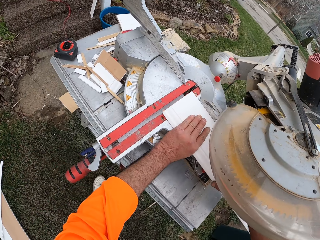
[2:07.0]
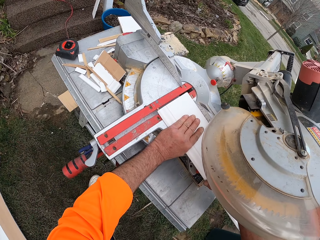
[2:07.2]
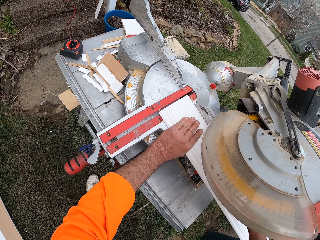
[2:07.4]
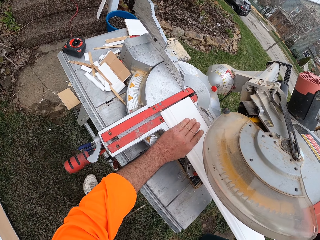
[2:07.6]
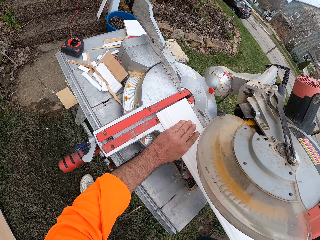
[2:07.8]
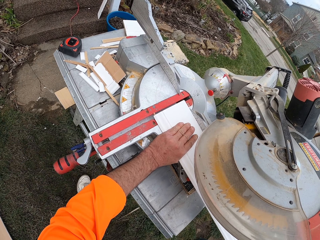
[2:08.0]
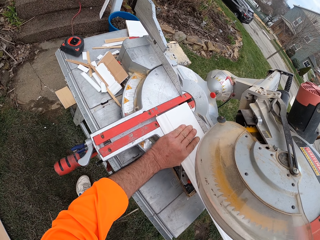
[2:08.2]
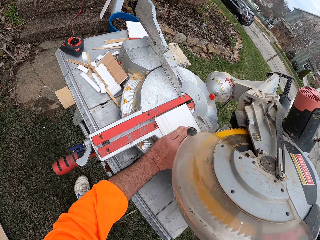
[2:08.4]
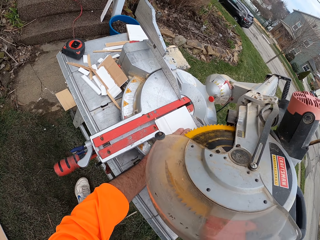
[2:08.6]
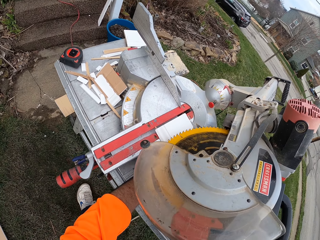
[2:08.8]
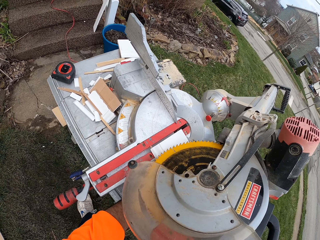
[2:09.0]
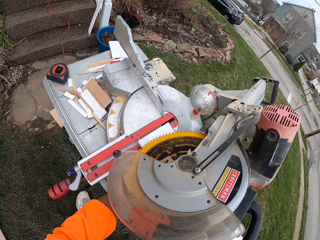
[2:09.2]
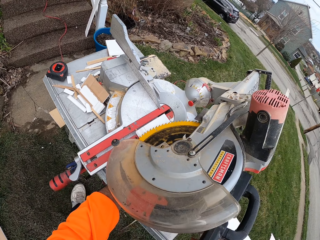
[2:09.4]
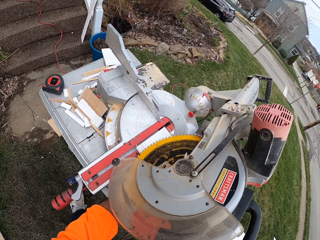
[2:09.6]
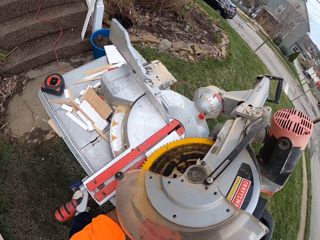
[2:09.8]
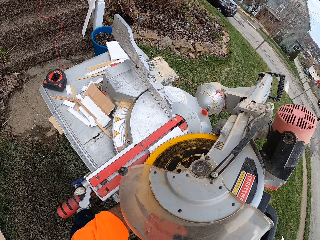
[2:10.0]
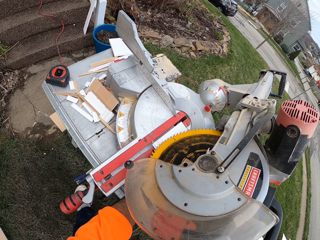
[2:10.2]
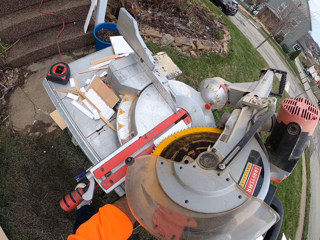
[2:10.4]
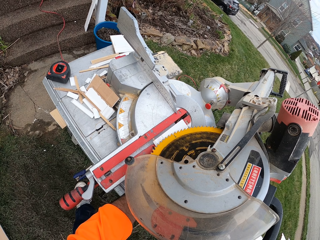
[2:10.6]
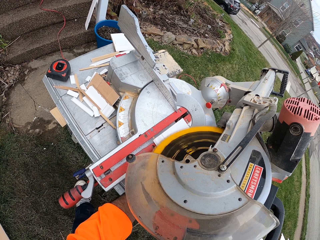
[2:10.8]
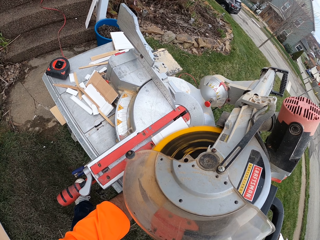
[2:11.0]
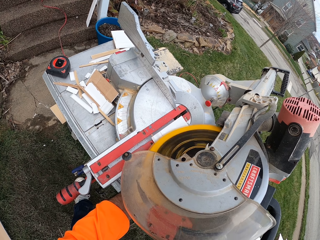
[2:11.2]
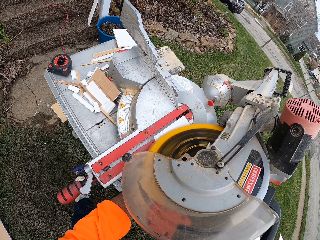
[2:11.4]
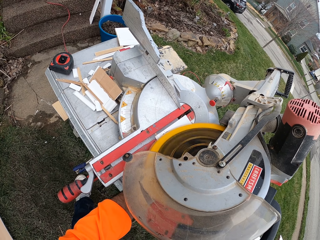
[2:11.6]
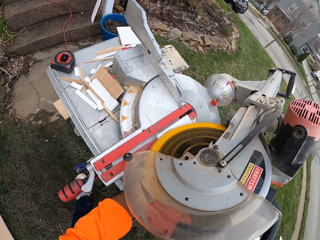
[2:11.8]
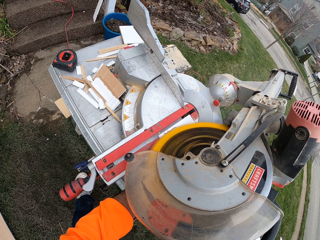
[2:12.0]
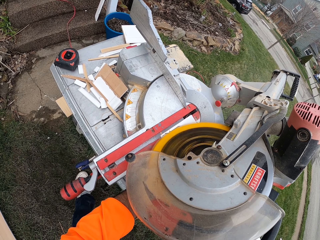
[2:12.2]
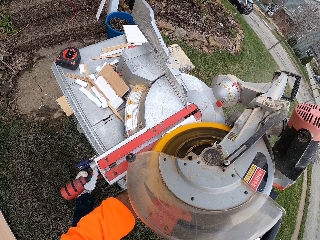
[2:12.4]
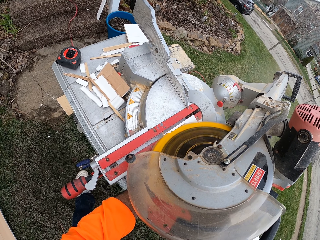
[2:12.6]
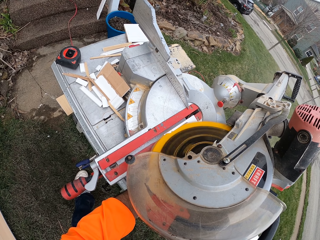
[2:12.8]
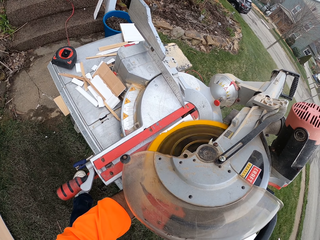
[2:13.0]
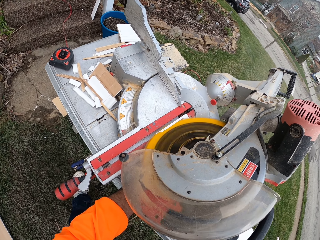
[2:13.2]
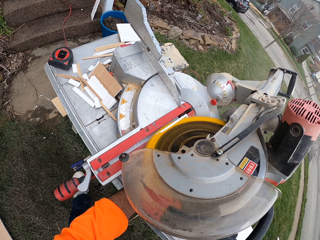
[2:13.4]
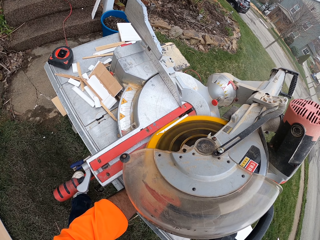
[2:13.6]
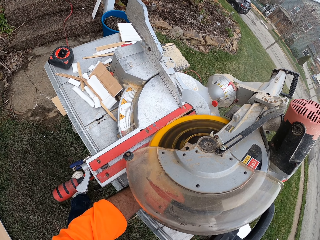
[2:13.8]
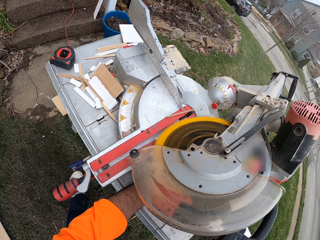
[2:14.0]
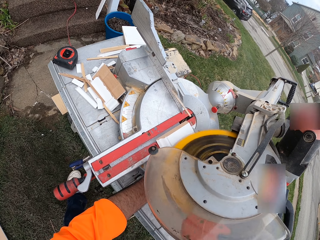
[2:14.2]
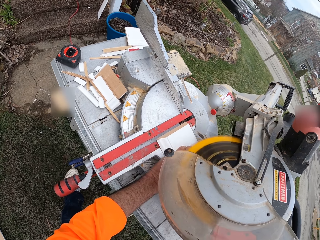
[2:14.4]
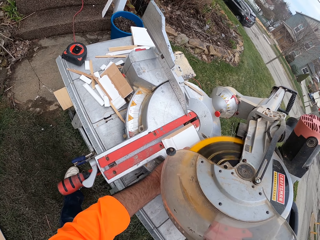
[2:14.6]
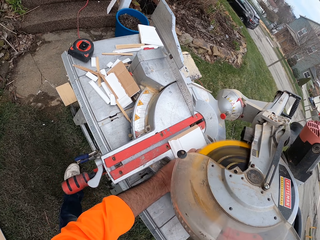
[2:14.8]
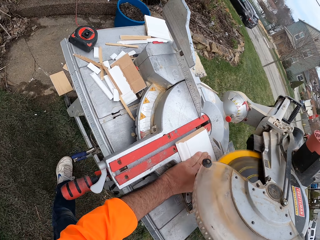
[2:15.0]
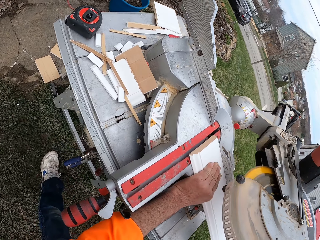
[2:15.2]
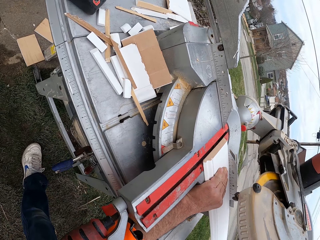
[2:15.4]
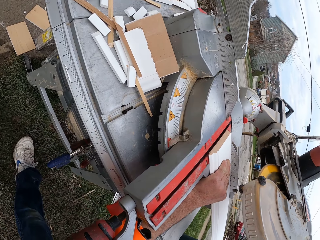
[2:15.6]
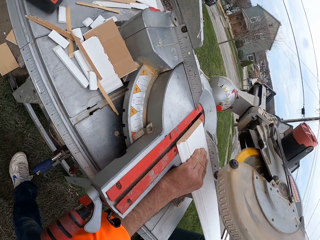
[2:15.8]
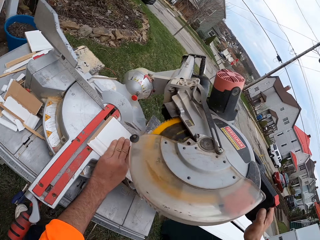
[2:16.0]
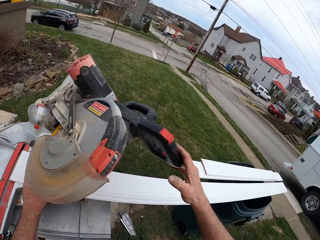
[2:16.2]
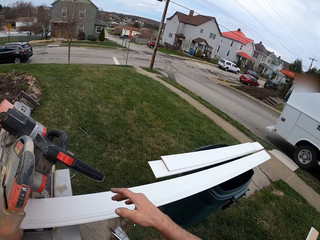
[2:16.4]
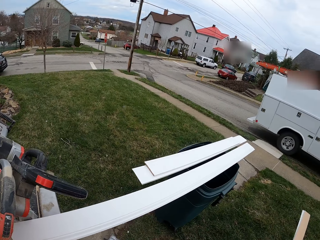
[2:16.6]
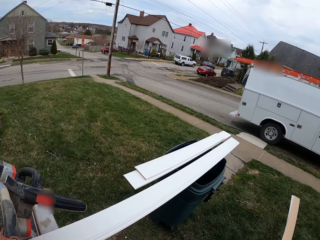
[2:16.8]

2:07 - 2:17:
The camera wearer cuts the wood with a wood cutter.

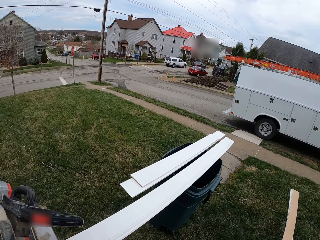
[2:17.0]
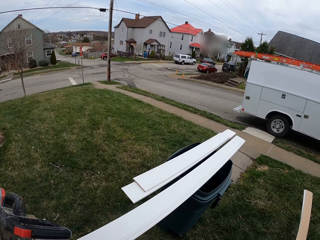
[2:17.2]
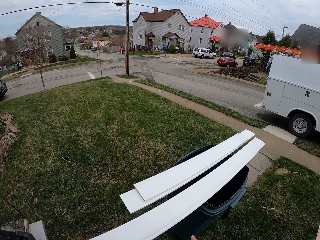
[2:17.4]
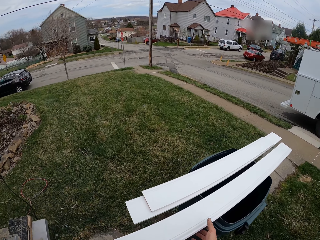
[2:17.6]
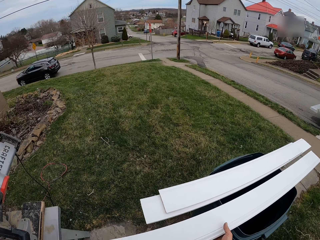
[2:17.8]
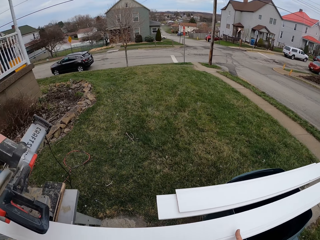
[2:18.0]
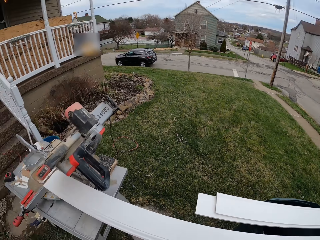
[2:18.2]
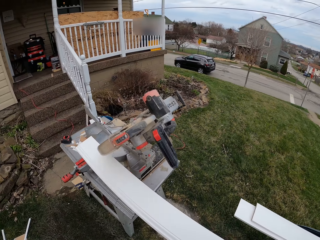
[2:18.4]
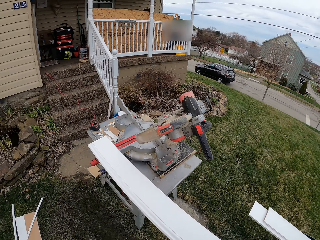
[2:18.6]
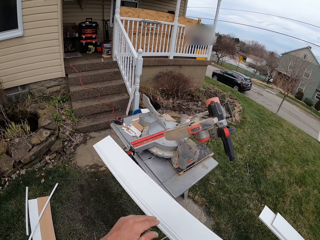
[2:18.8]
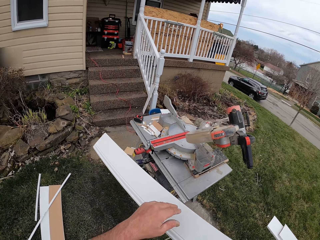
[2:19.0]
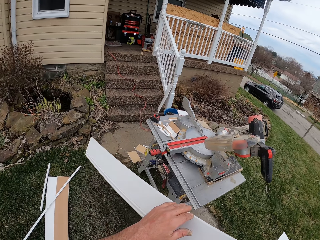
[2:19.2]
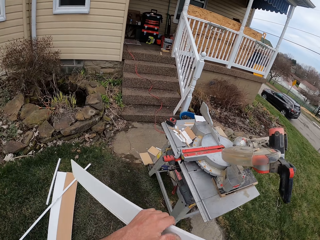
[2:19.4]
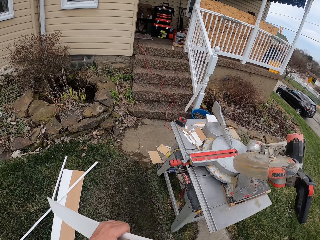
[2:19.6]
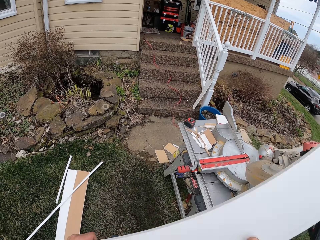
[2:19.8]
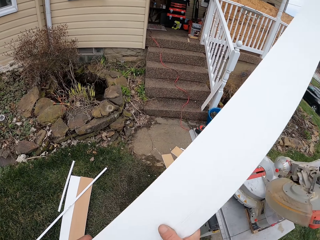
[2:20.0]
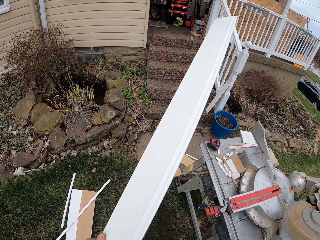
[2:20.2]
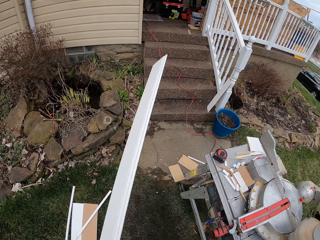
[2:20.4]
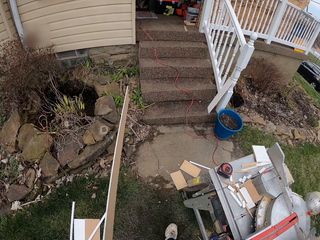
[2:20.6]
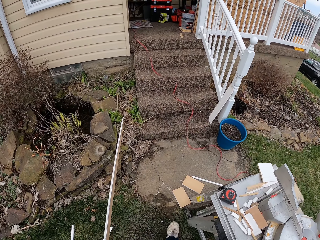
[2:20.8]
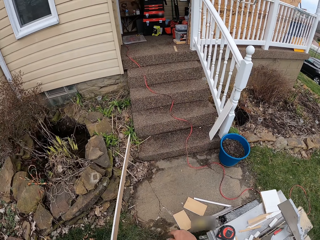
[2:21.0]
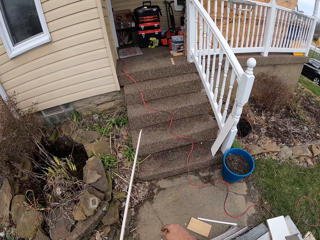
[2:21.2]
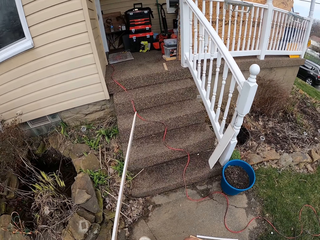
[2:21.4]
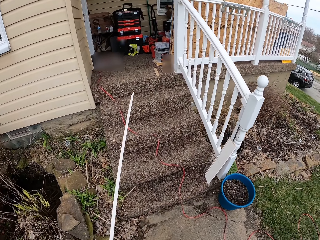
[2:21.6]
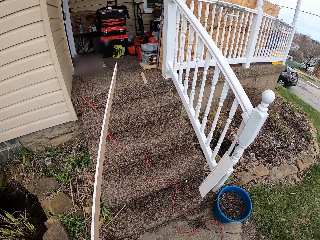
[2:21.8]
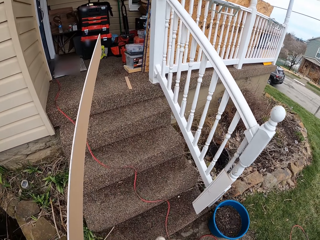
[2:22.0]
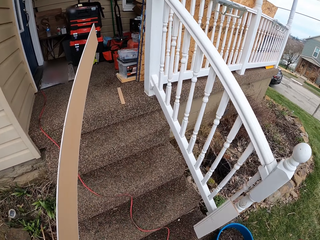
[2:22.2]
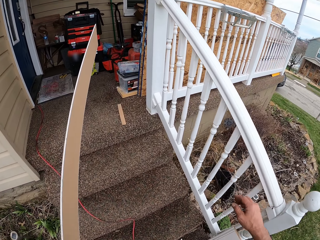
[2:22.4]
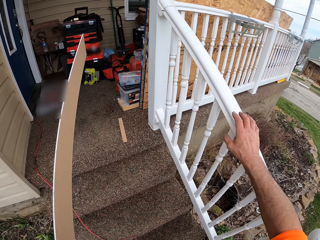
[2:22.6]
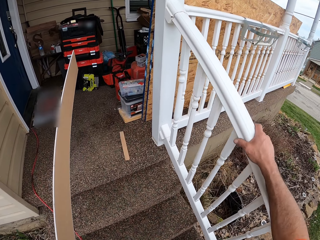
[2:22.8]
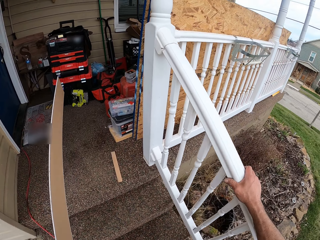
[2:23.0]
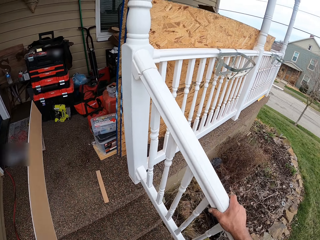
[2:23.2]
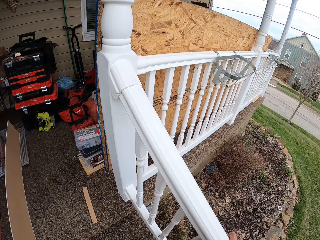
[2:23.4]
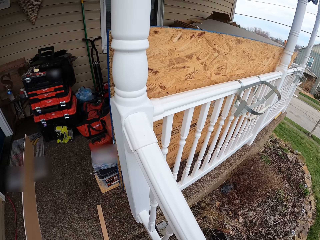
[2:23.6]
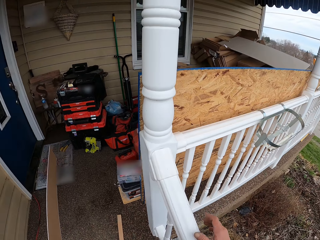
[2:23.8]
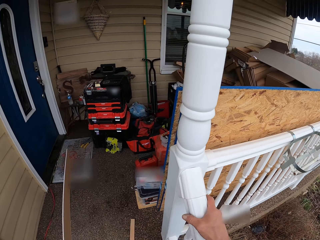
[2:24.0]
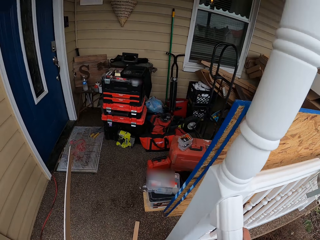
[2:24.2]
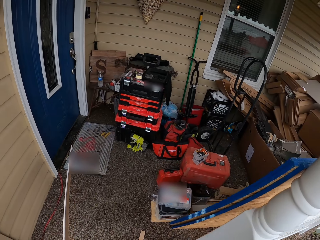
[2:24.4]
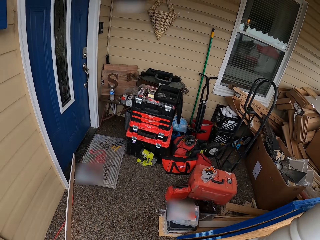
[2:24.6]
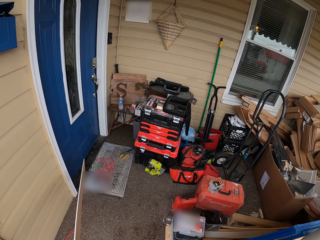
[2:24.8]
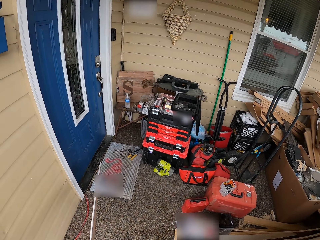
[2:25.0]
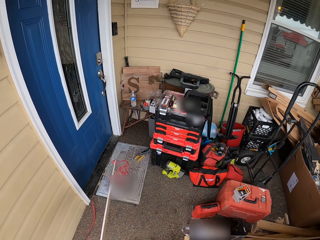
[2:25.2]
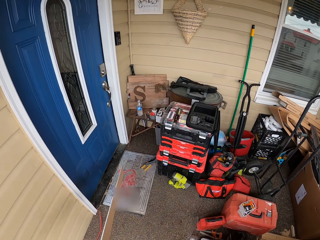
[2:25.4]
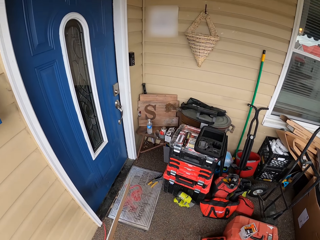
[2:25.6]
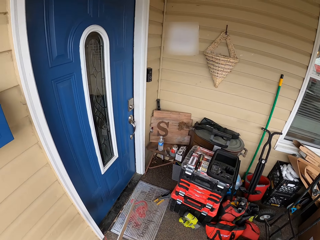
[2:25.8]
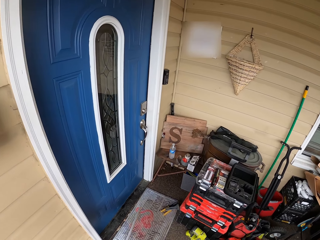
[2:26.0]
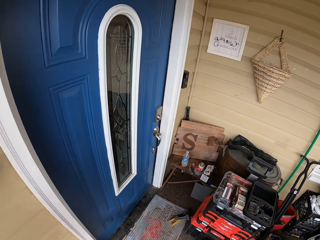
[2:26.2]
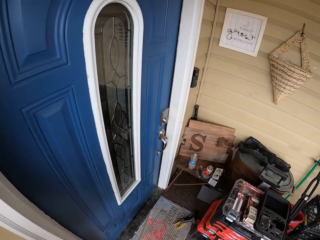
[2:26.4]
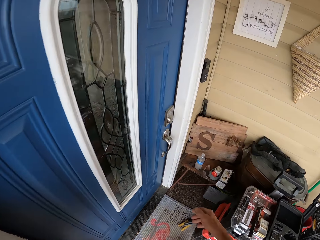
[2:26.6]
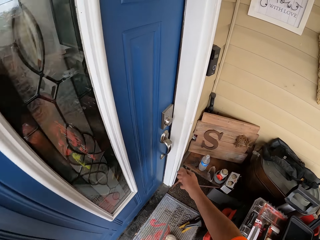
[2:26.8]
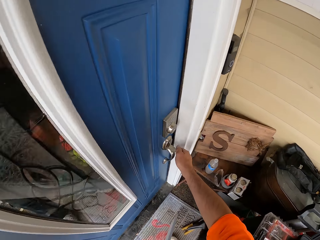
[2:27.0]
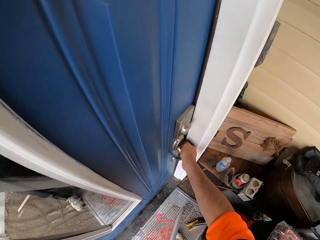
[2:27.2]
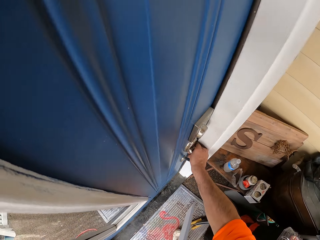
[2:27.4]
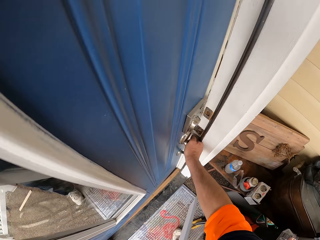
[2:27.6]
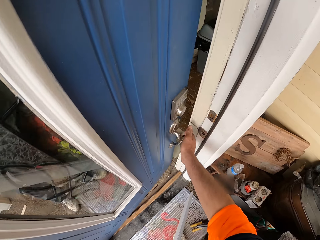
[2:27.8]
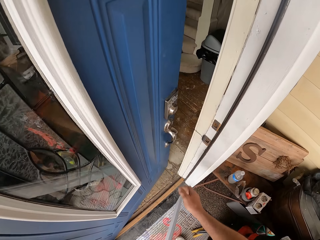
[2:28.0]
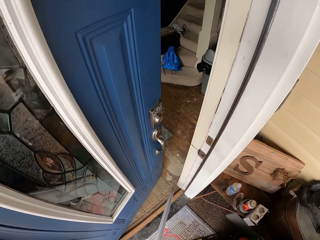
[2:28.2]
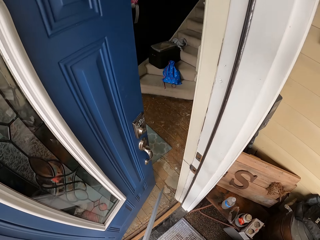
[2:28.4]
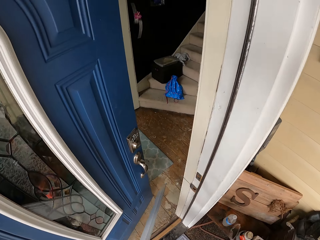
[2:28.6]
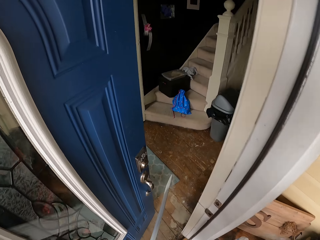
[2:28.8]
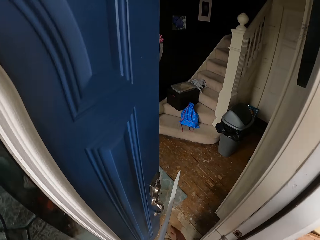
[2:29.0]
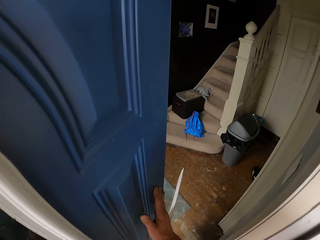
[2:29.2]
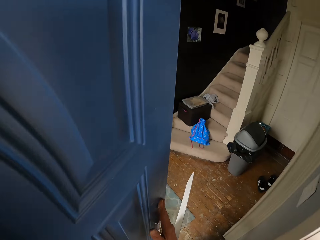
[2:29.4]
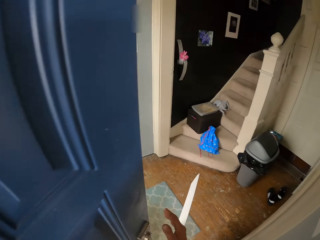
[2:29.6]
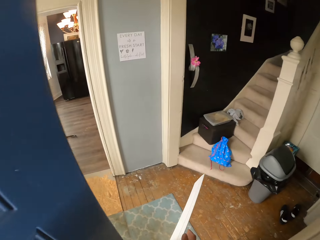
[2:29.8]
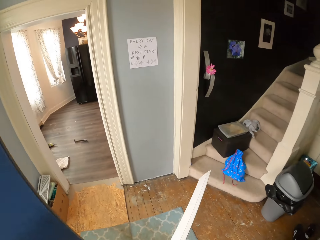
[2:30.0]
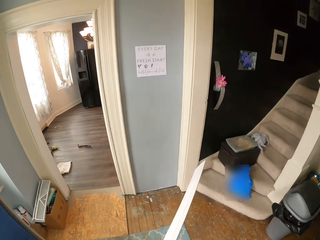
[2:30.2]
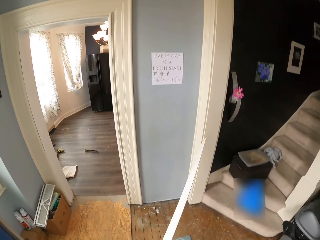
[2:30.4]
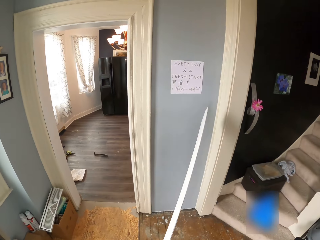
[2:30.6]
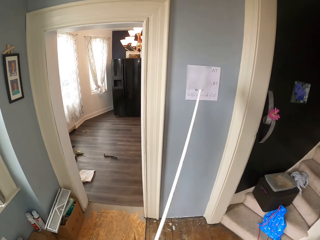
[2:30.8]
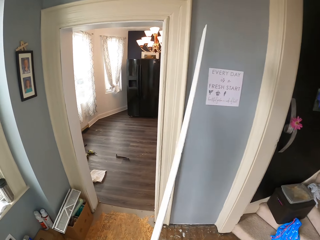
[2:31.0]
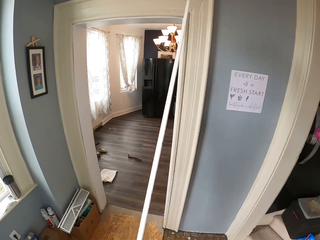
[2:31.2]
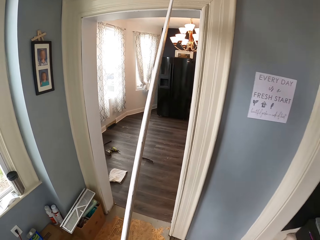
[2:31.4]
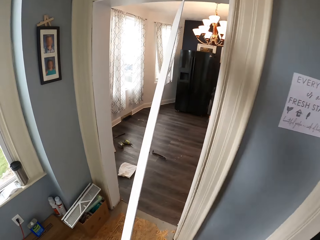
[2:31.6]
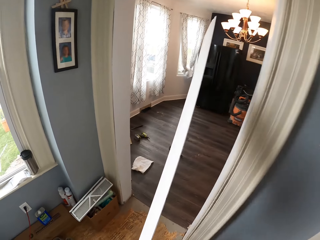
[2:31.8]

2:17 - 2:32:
The camera wearer picks the wood from the cutting machine and bin. They turn the wood. They walk to the stairs. They walk up the stairs. They open the door. They push the door further open. They walk into the house. They walk to a room.
